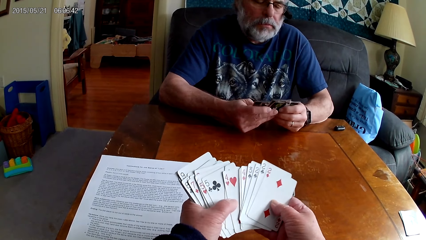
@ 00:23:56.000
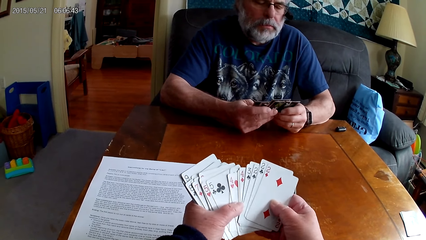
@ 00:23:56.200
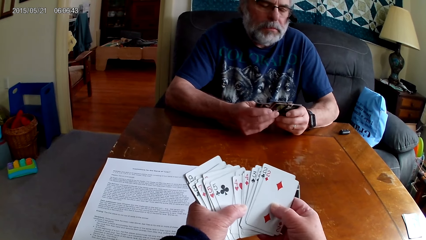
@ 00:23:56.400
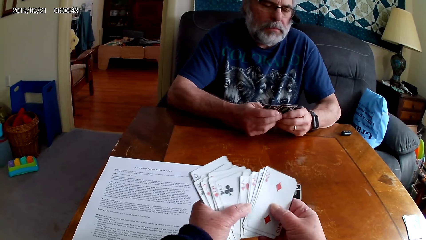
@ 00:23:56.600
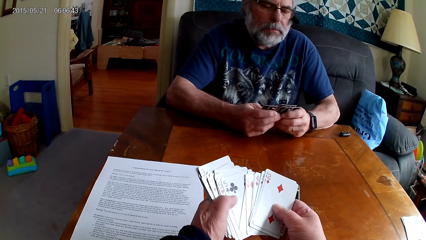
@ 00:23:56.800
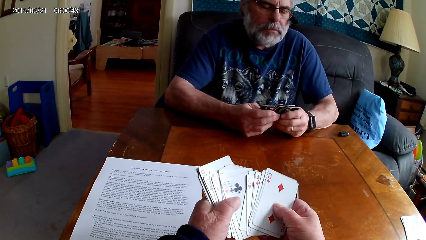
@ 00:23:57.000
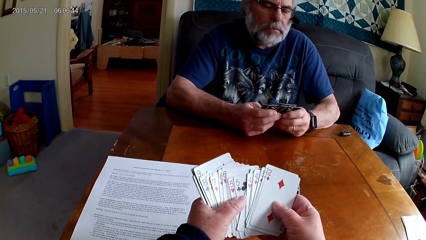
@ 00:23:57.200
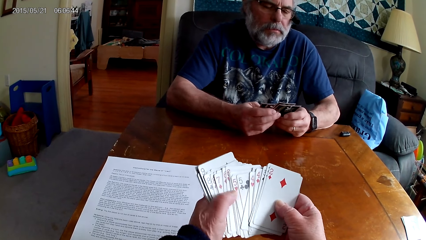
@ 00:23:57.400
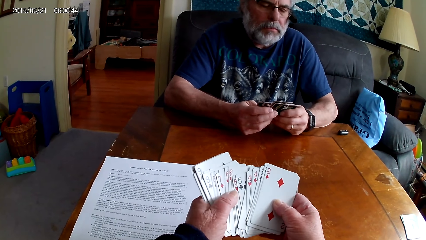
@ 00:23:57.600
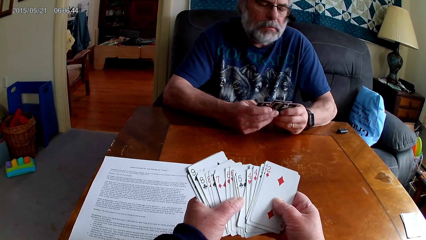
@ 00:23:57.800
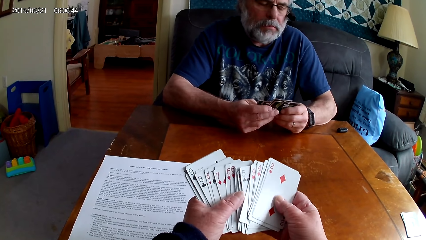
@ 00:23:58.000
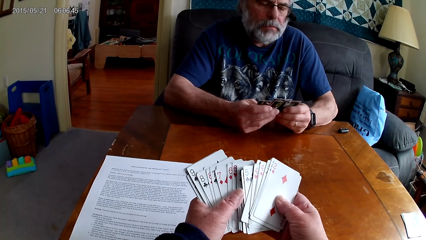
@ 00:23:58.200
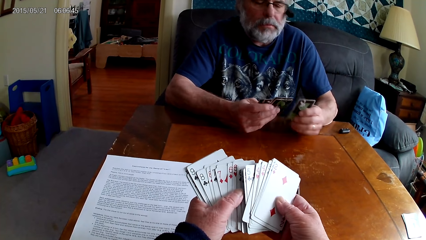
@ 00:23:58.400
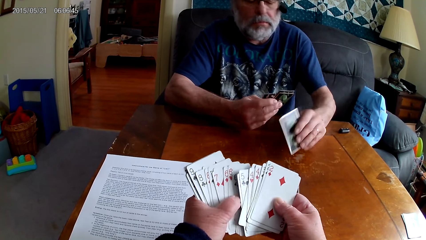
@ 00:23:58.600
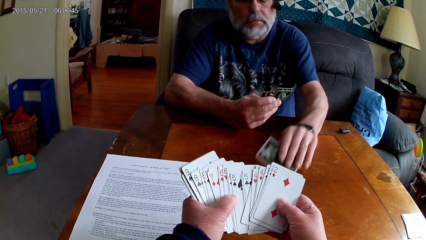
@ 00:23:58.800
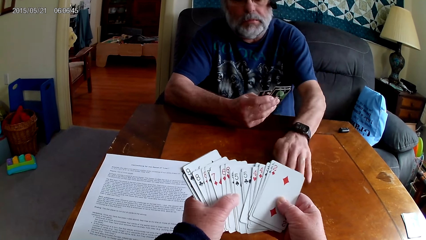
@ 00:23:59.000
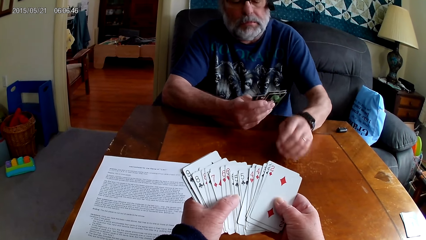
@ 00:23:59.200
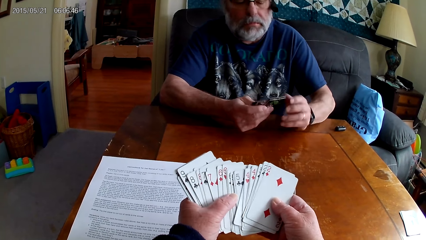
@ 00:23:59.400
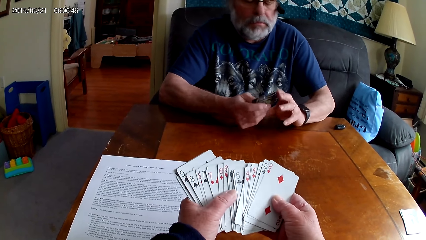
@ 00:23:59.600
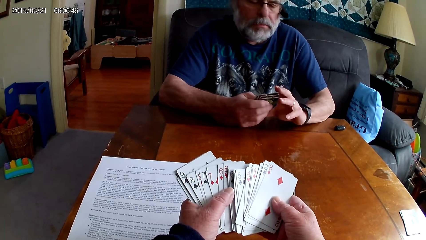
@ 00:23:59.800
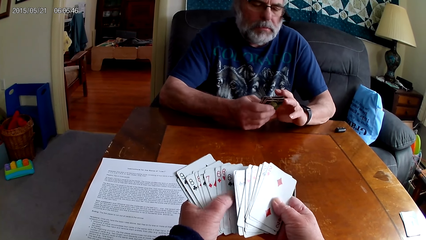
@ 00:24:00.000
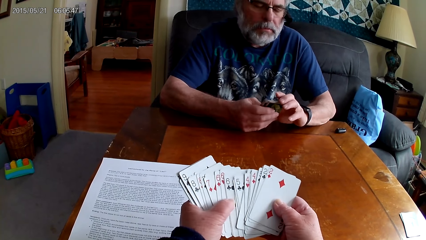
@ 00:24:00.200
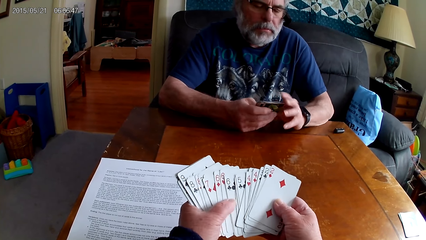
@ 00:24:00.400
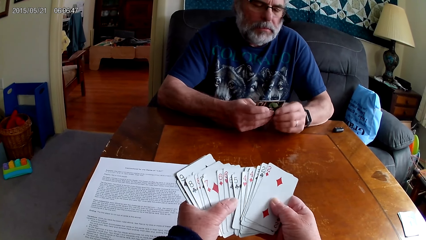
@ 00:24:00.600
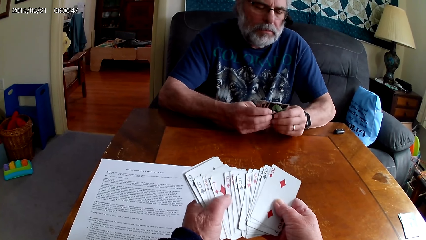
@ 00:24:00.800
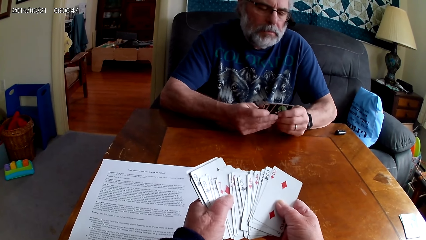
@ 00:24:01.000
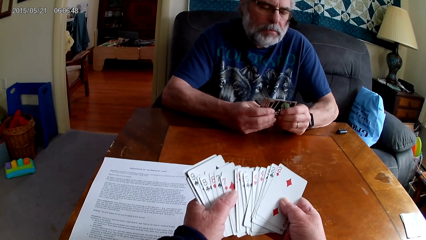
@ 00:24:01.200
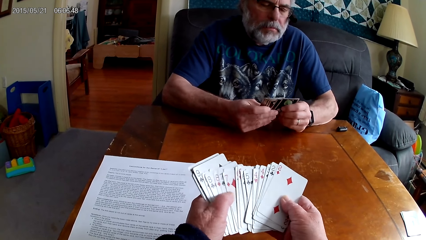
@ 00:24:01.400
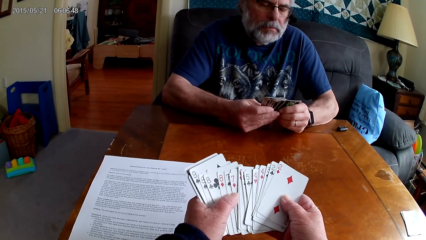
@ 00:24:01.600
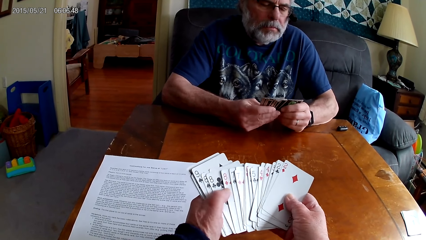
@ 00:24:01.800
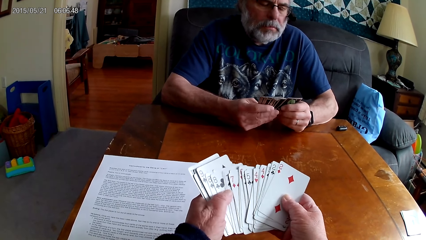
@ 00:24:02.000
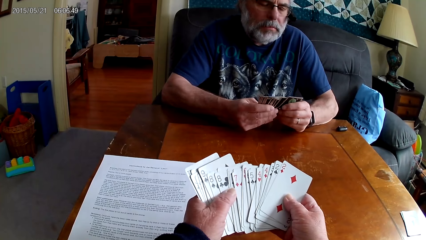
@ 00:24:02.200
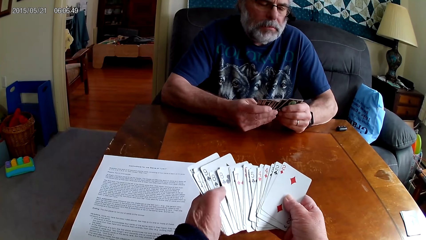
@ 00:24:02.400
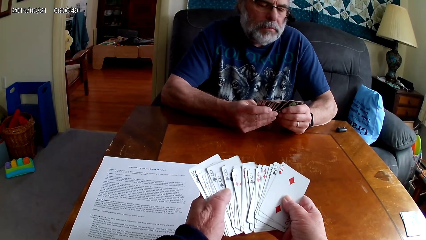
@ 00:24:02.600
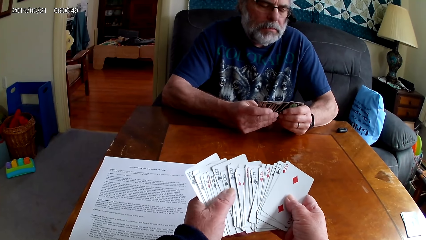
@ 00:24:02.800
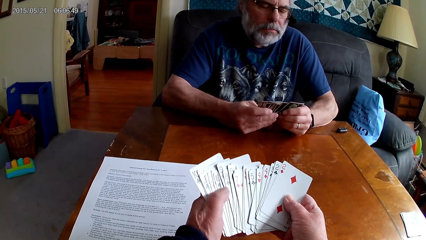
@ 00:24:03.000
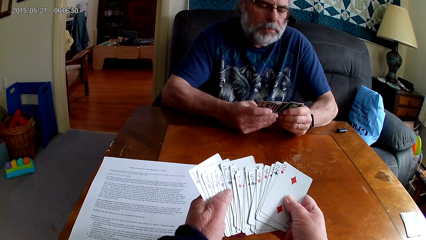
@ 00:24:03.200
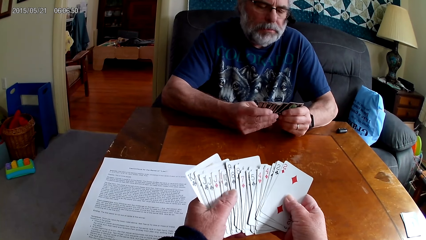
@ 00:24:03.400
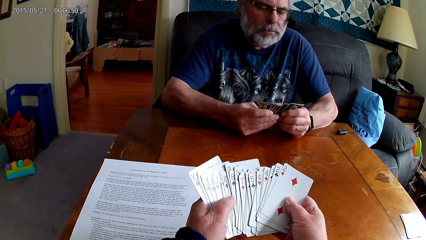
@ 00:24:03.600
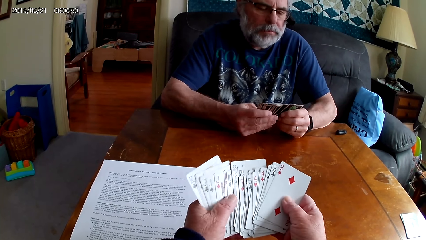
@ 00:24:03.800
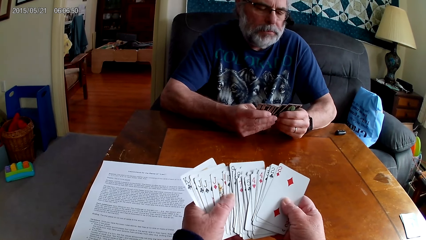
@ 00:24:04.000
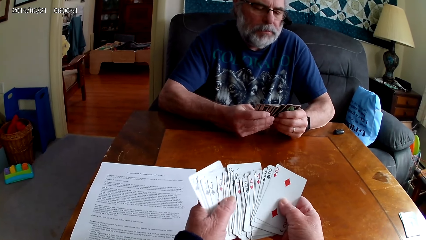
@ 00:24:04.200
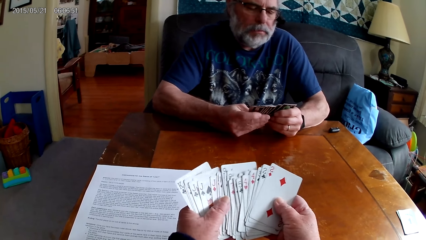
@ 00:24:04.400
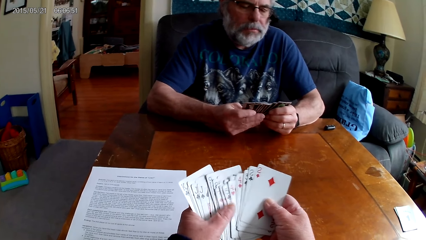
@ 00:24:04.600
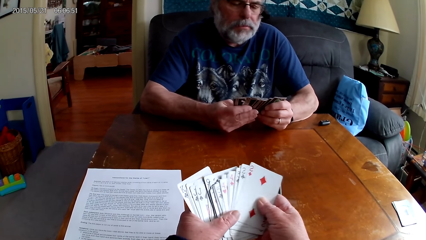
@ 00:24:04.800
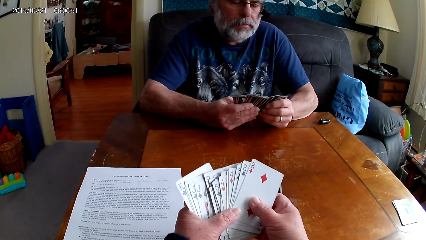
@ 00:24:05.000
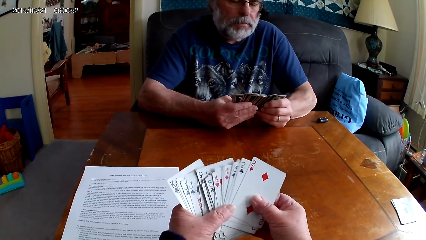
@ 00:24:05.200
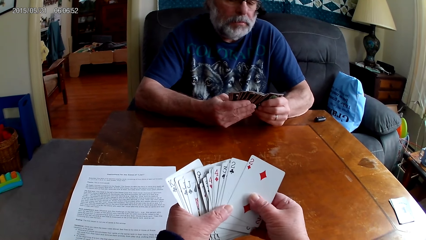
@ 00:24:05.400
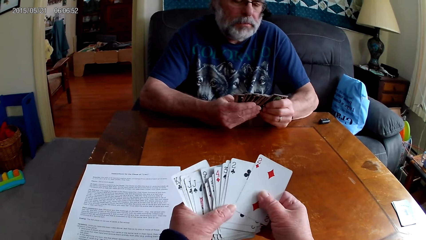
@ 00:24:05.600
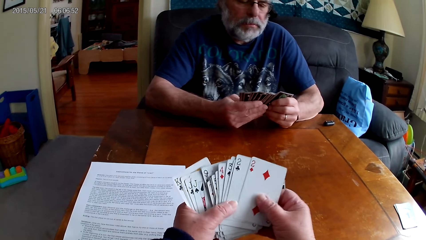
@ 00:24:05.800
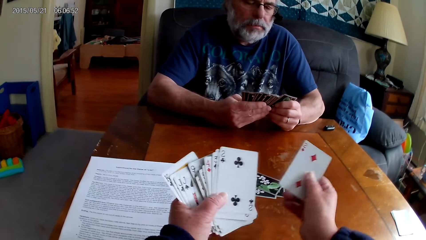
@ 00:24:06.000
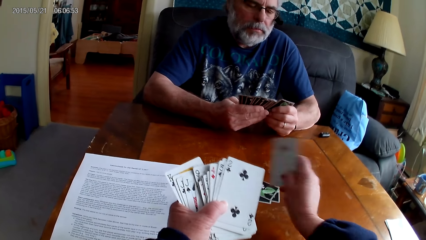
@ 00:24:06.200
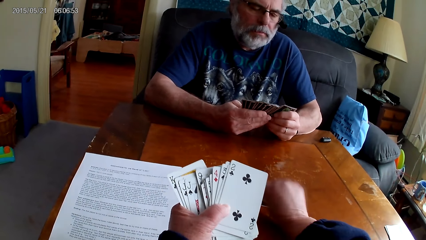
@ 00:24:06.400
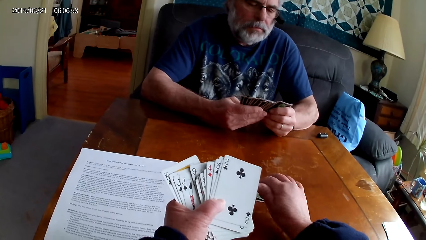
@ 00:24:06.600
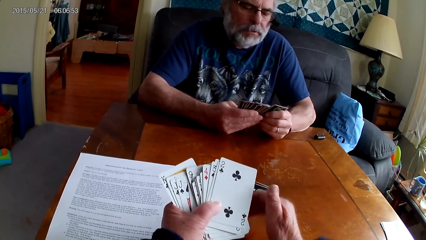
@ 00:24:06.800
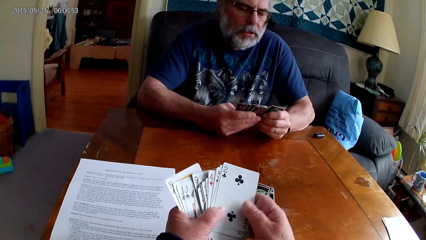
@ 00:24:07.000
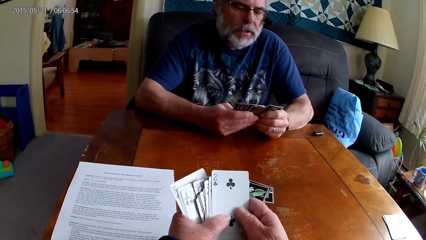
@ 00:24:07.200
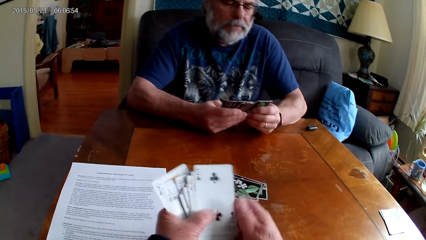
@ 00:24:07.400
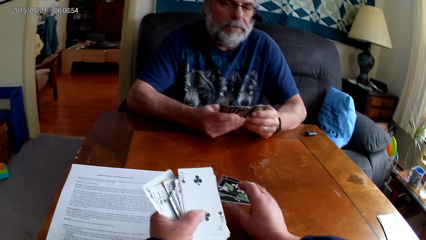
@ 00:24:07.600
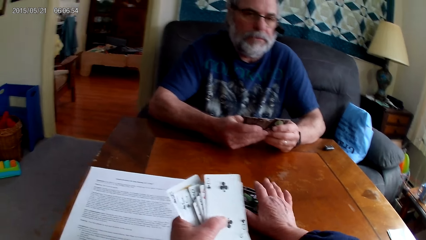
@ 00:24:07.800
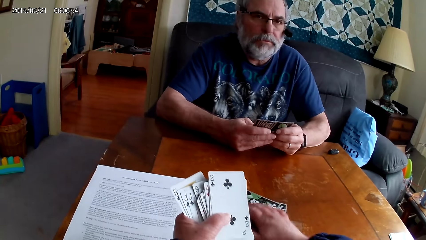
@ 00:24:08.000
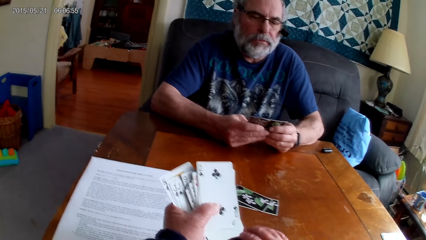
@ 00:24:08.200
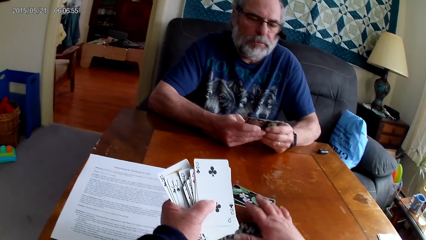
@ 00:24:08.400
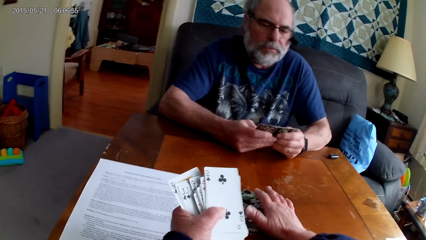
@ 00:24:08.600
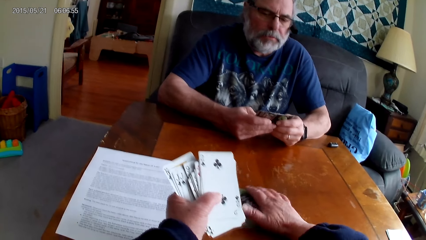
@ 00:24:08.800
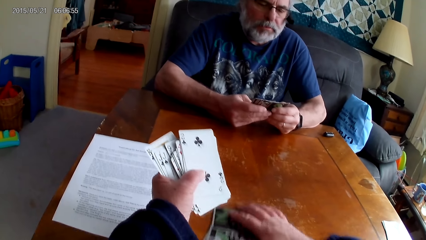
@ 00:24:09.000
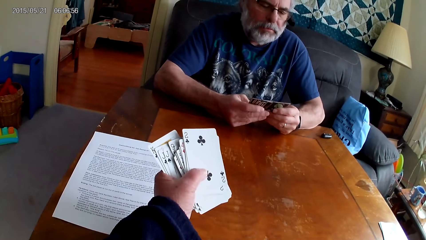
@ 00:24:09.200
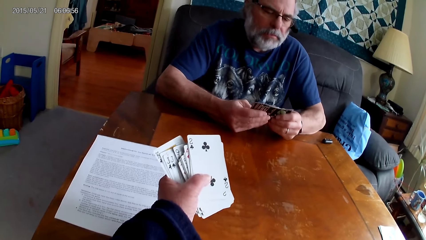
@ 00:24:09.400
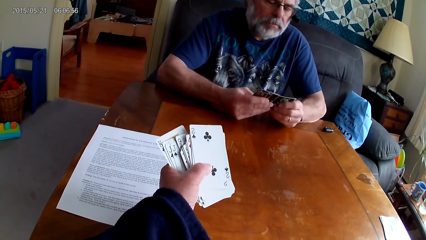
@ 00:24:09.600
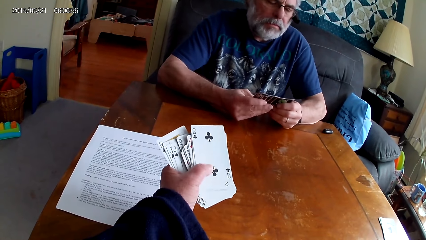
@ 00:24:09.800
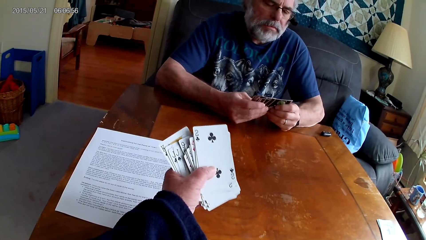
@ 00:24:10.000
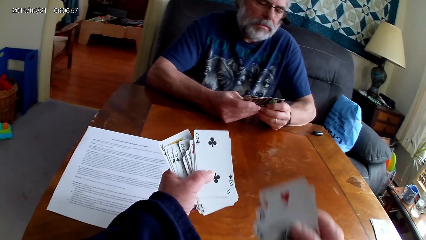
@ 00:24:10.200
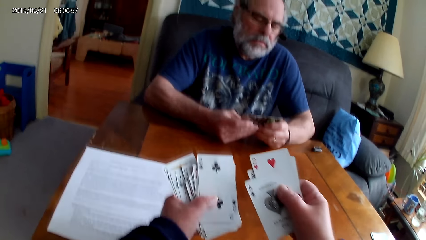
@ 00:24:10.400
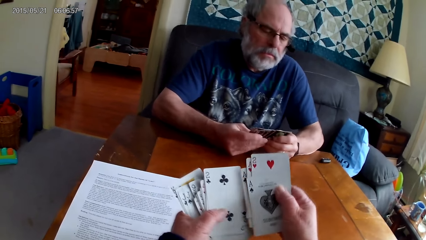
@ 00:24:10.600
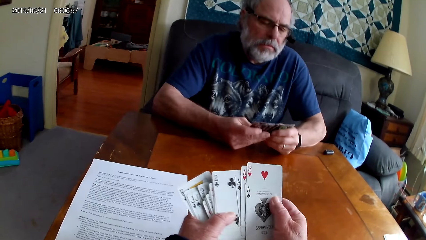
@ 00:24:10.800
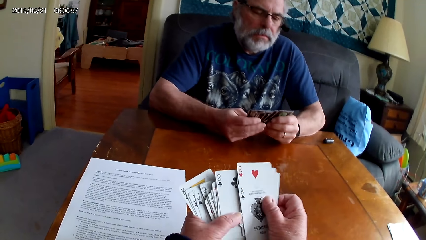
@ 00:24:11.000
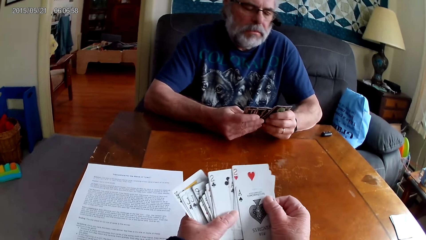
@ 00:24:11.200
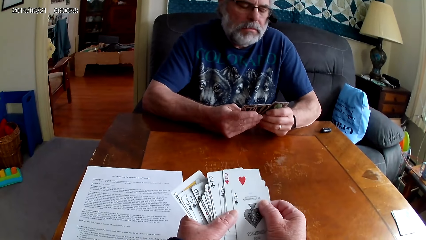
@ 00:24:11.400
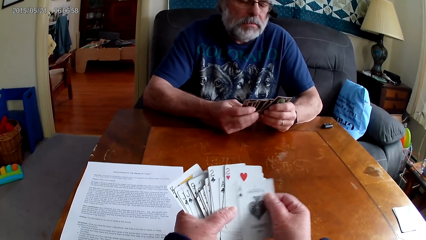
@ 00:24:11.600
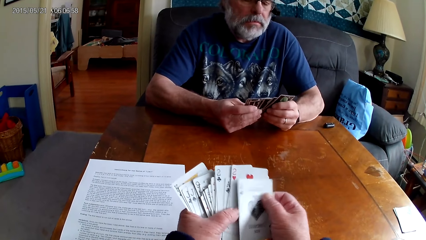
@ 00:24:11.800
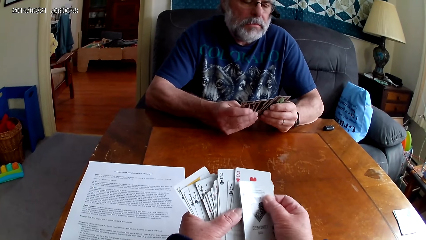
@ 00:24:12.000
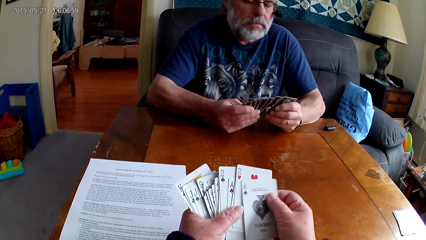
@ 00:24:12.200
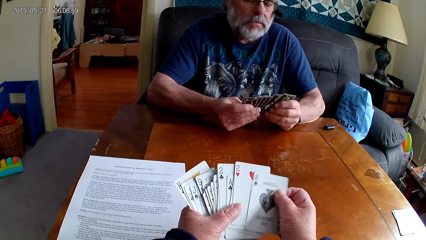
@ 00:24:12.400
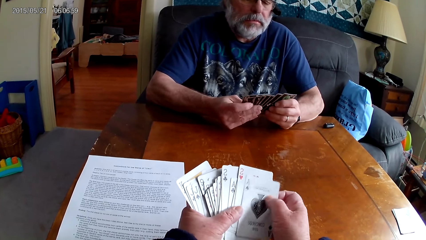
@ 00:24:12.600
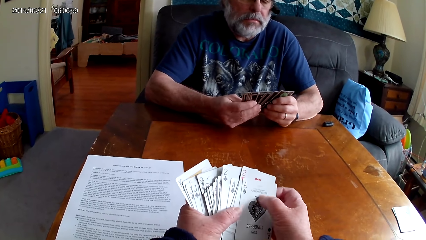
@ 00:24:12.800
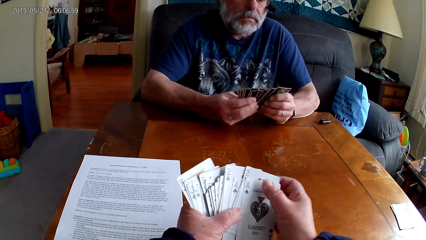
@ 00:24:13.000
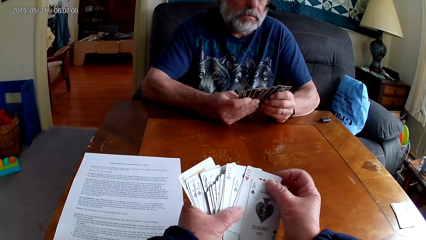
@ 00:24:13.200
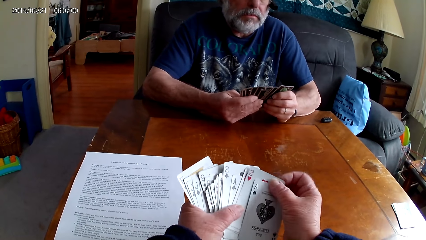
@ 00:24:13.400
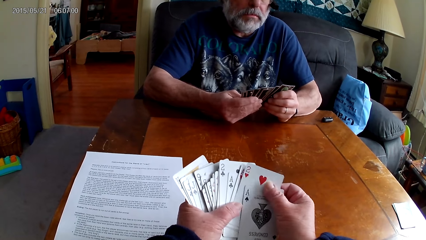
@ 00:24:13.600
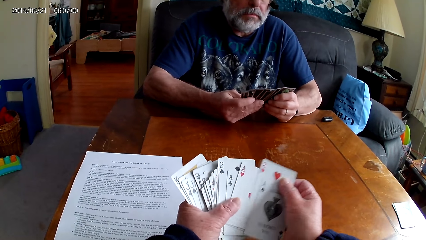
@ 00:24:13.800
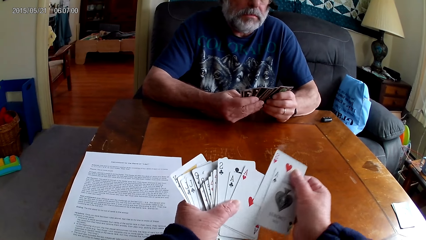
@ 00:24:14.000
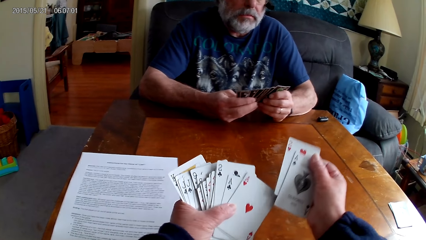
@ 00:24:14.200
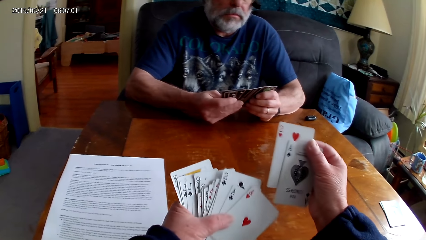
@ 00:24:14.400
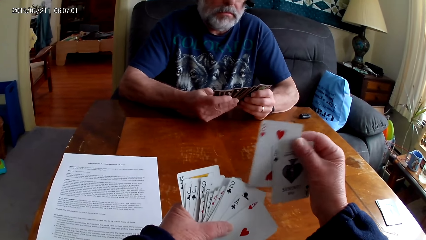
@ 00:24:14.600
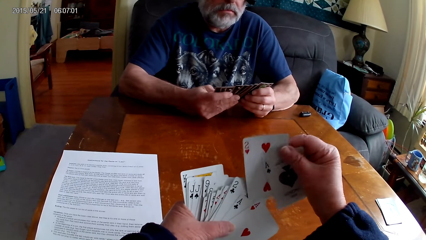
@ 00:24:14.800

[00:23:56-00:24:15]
A man puts poker cards on the table. The camera wearer arranges the cards. They put a card on the table. They pick the poker cards from the table and put the cards together.
